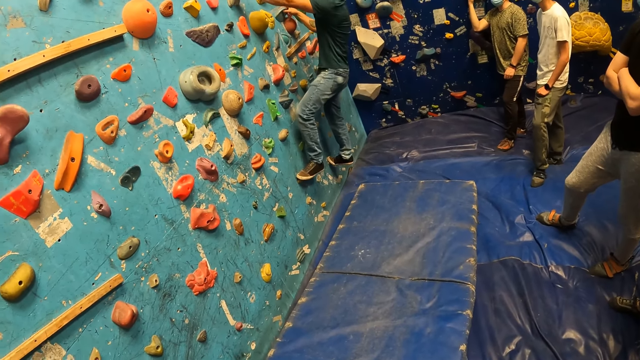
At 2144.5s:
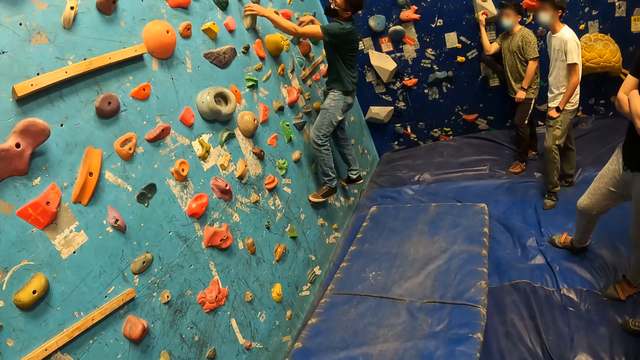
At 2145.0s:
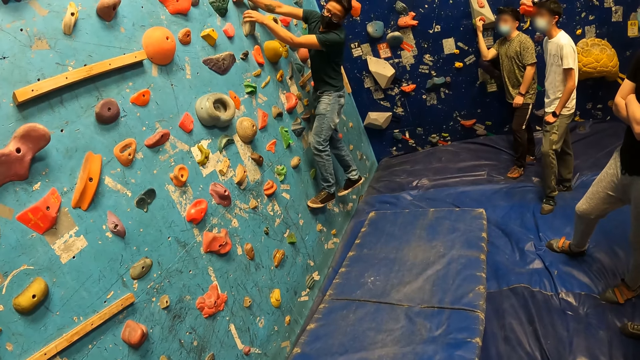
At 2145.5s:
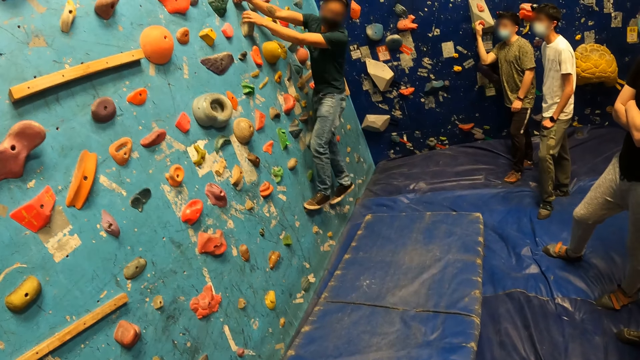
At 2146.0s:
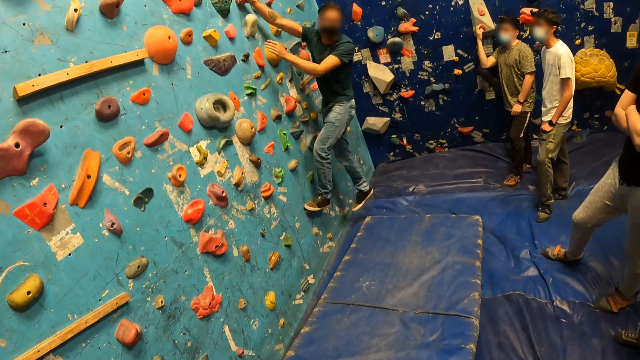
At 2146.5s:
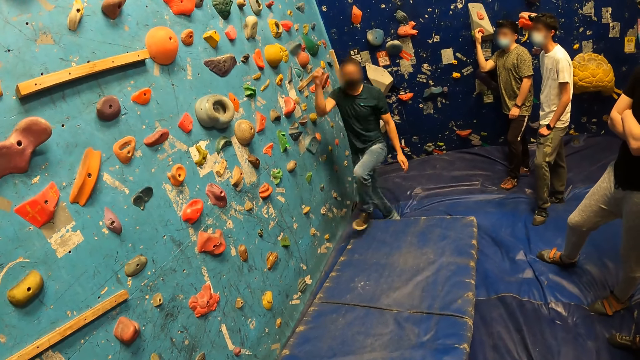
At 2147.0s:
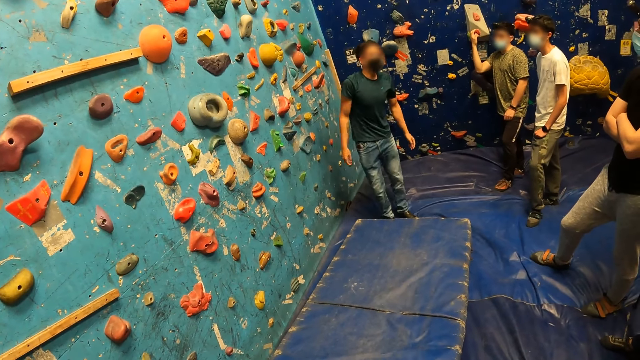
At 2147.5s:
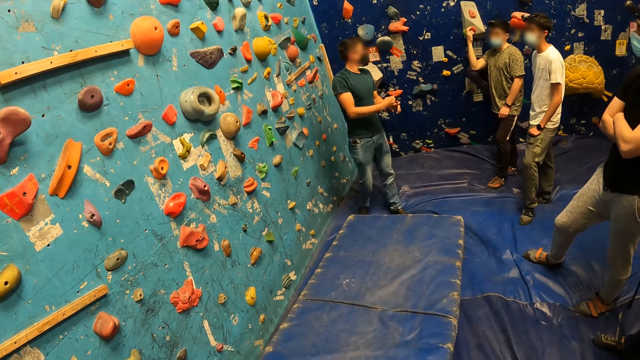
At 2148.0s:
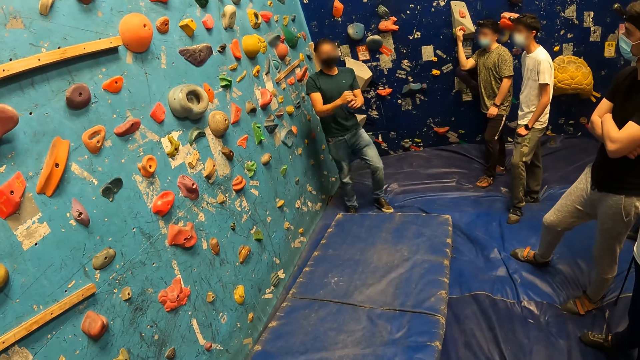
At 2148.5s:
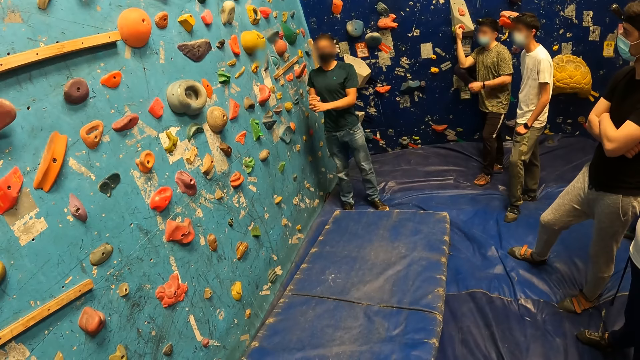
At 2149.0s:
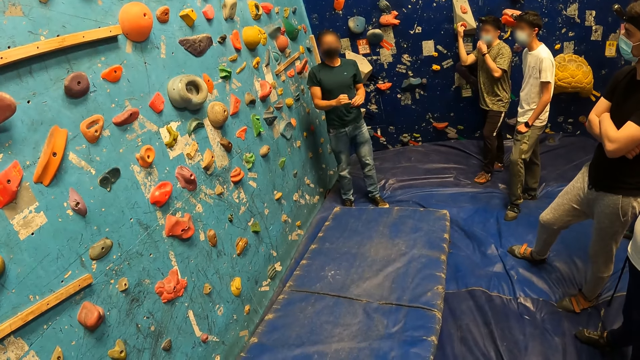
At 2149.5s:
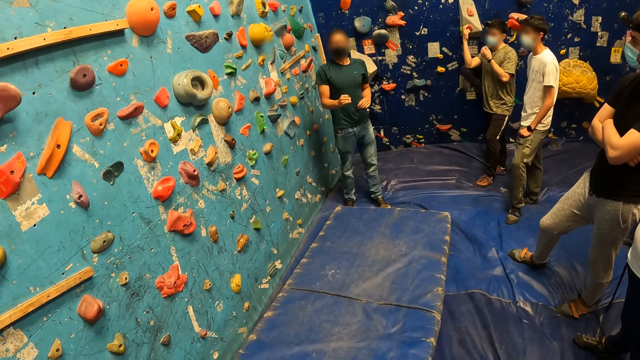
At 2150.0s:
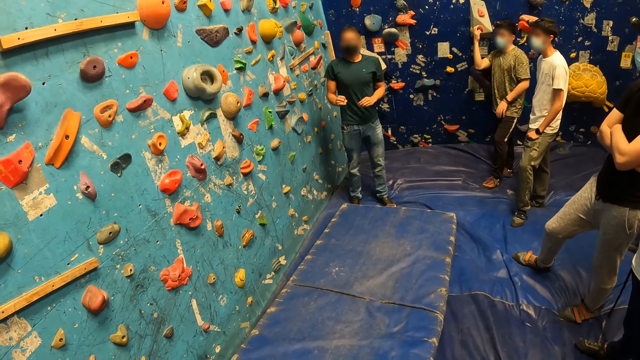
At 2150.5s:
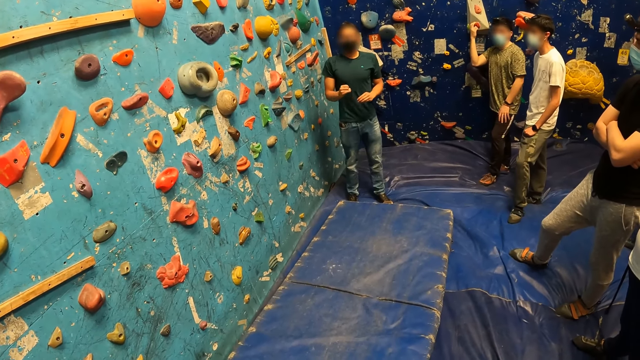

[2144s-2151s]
The bouldering instructor comes down from the bouldering wall.

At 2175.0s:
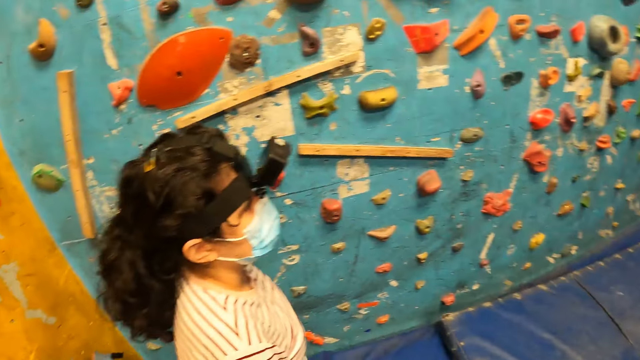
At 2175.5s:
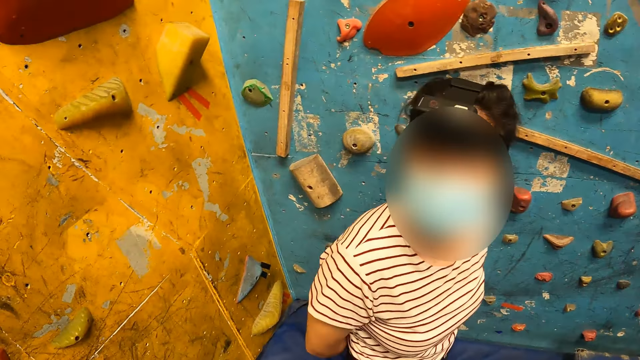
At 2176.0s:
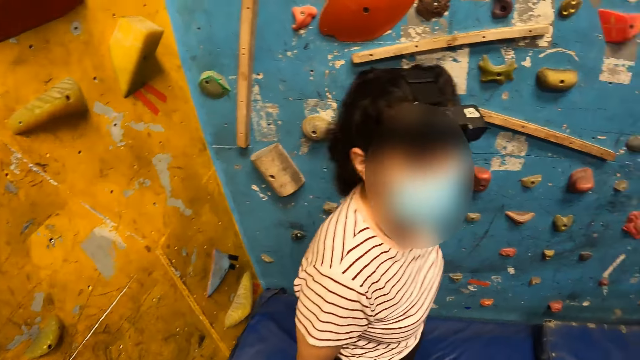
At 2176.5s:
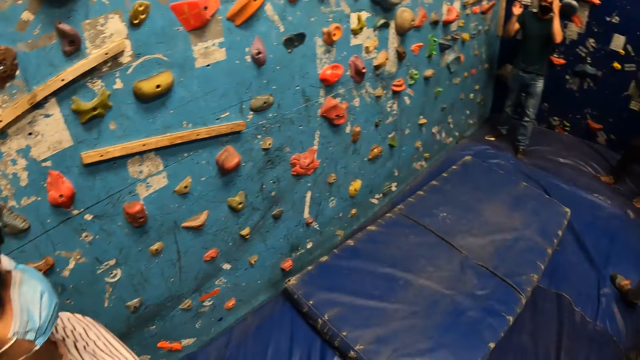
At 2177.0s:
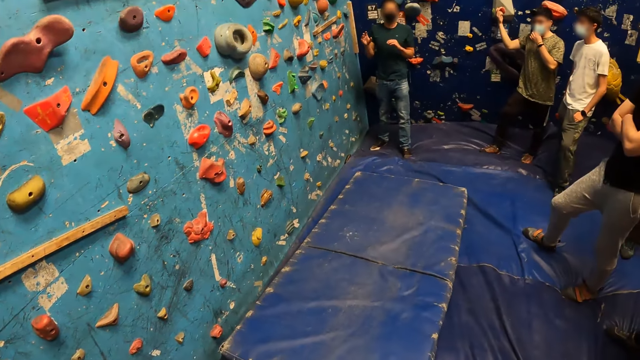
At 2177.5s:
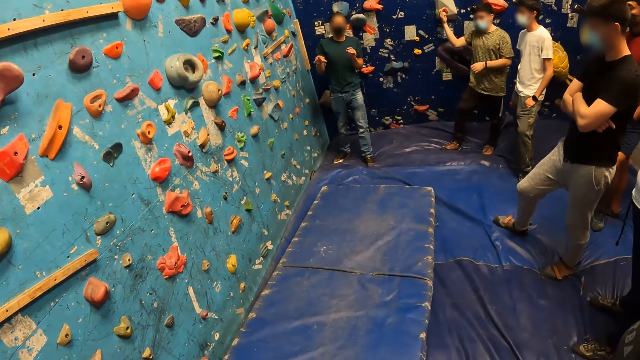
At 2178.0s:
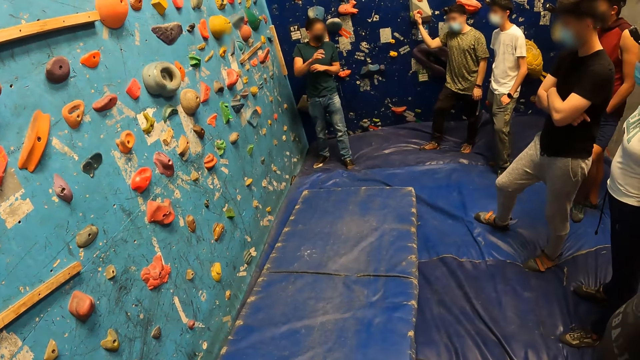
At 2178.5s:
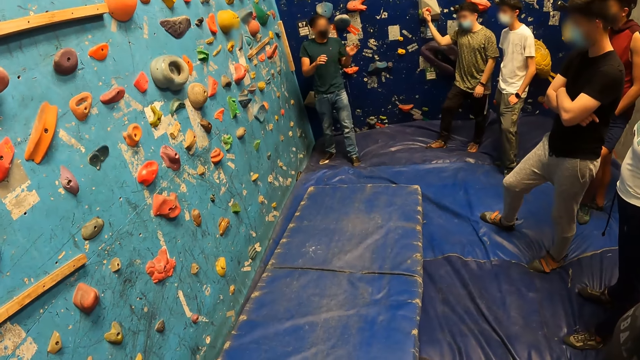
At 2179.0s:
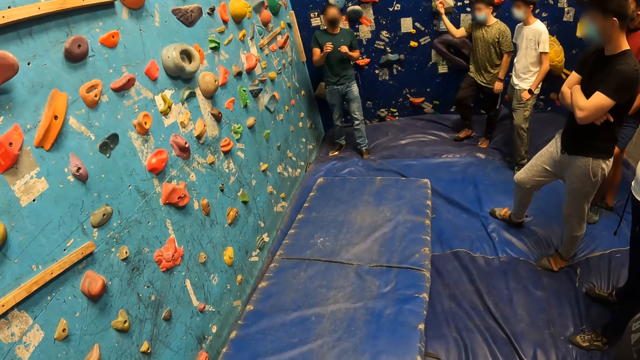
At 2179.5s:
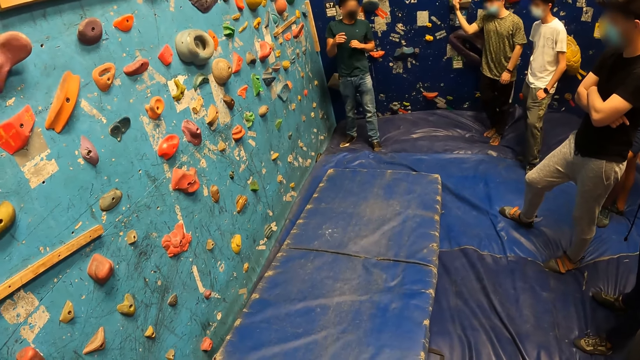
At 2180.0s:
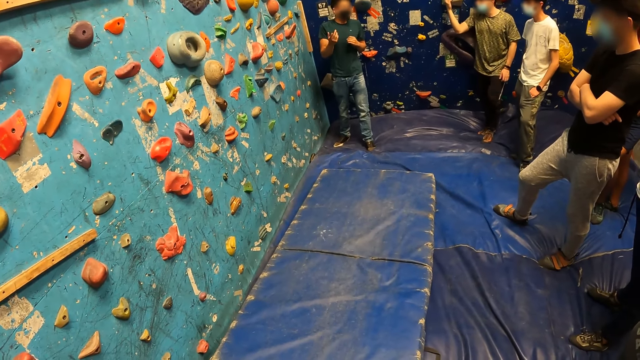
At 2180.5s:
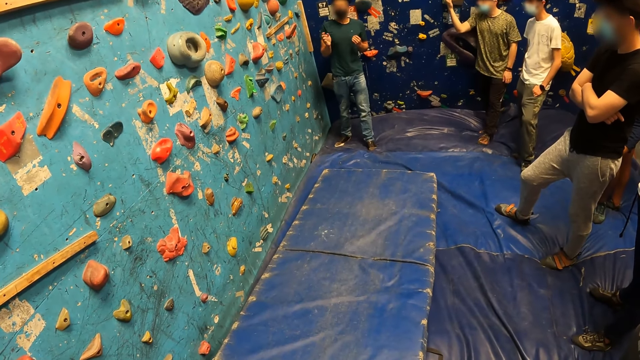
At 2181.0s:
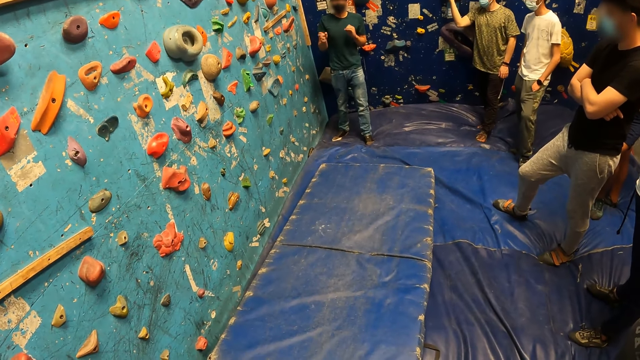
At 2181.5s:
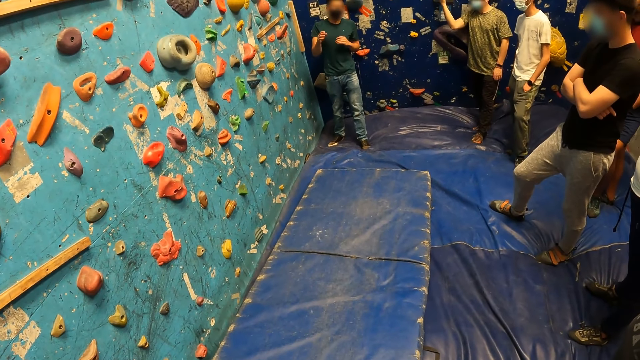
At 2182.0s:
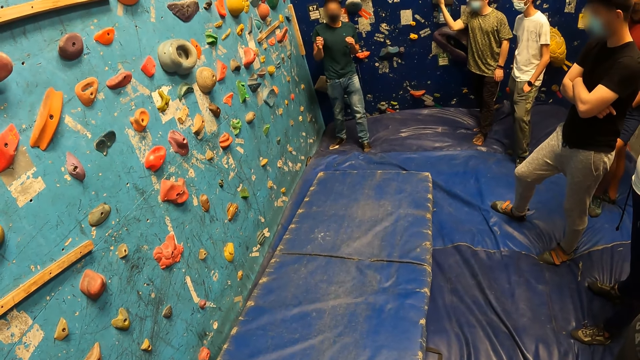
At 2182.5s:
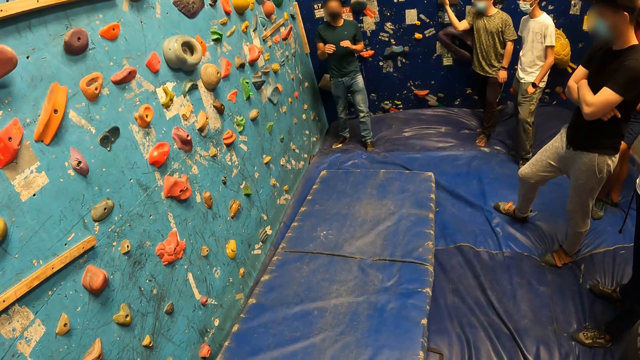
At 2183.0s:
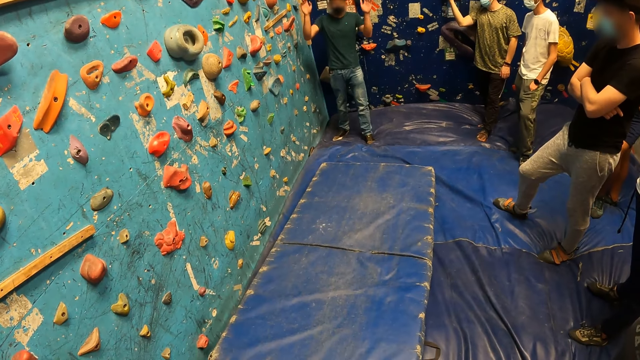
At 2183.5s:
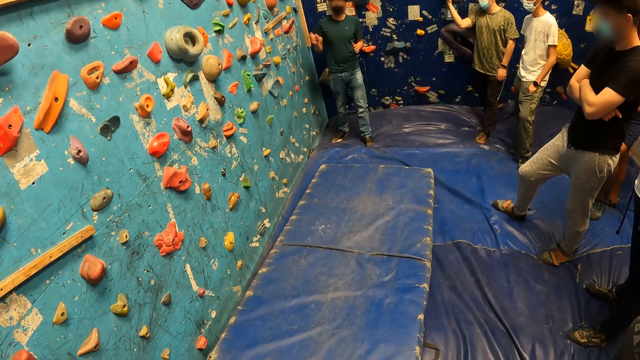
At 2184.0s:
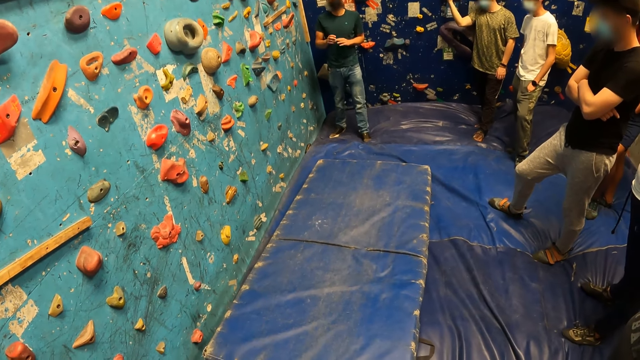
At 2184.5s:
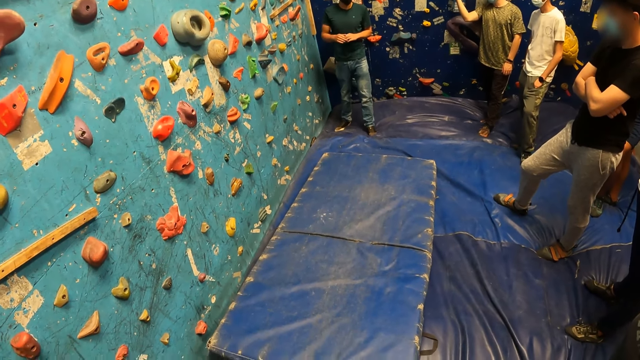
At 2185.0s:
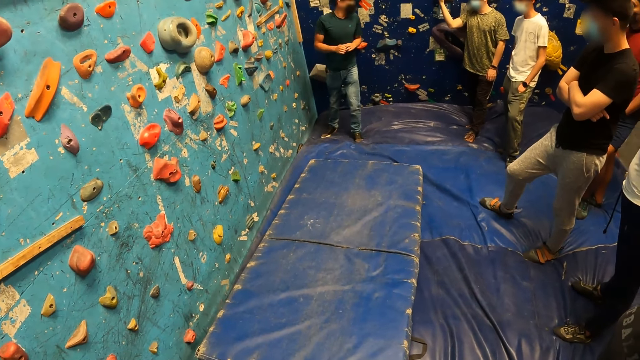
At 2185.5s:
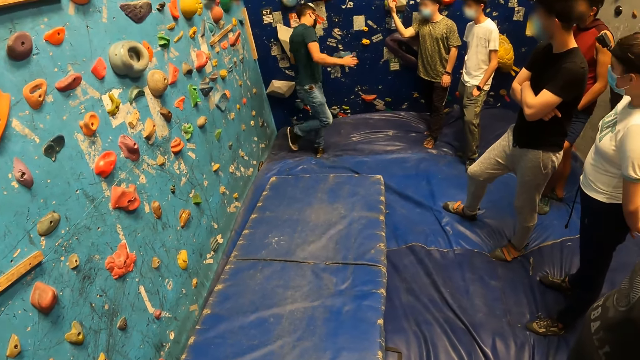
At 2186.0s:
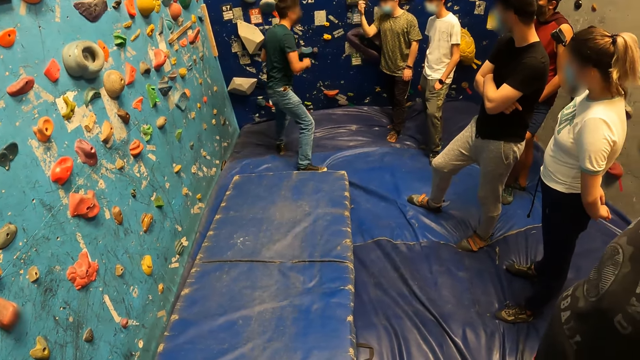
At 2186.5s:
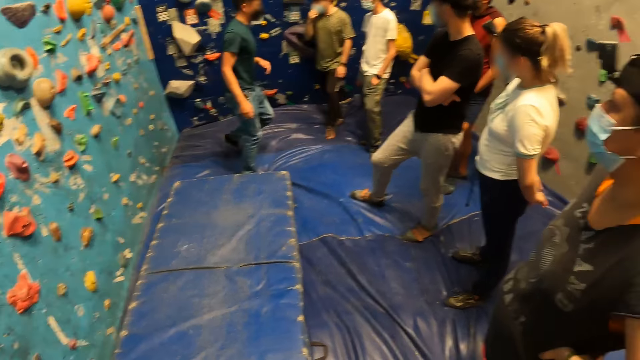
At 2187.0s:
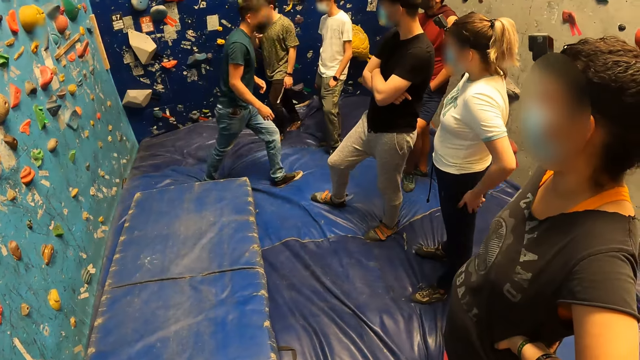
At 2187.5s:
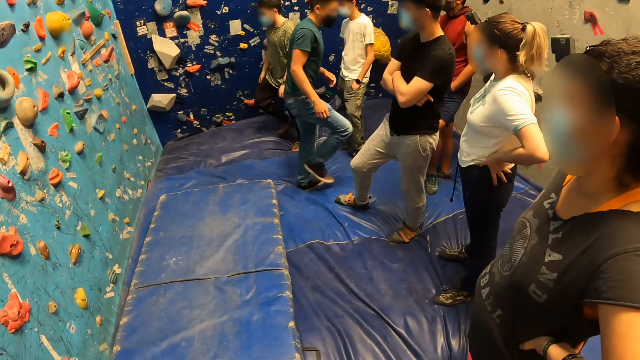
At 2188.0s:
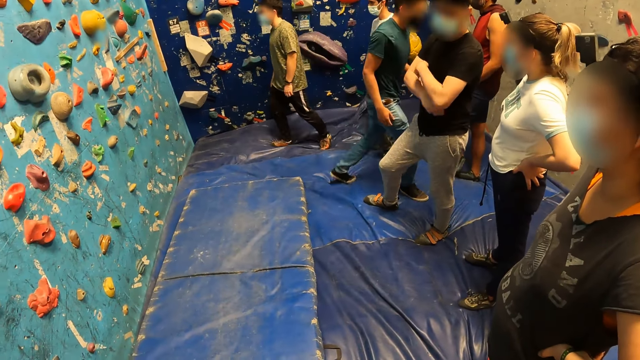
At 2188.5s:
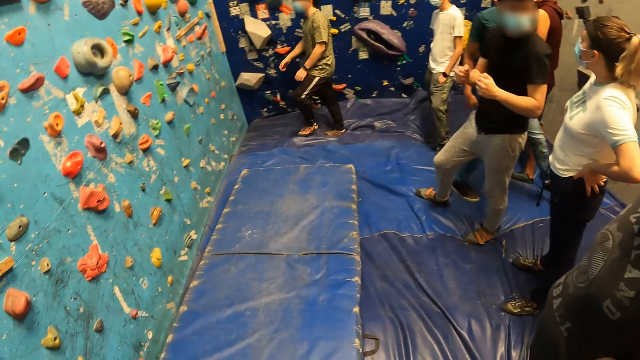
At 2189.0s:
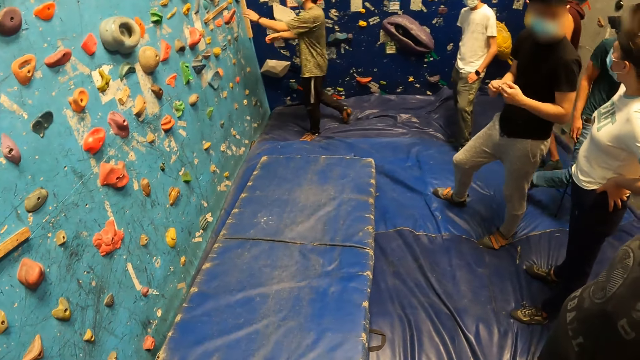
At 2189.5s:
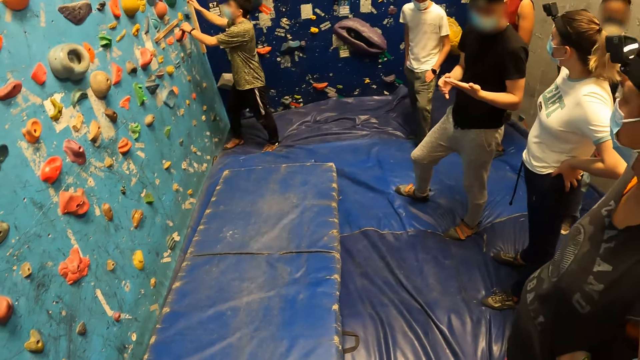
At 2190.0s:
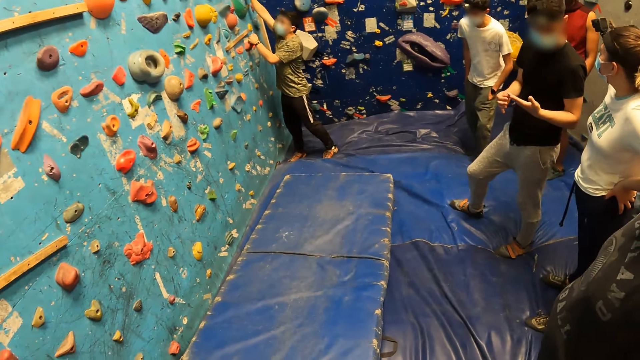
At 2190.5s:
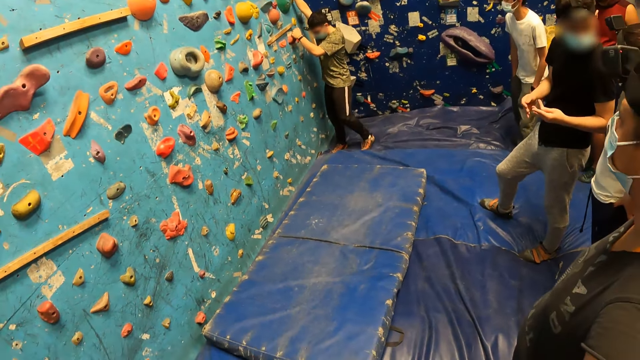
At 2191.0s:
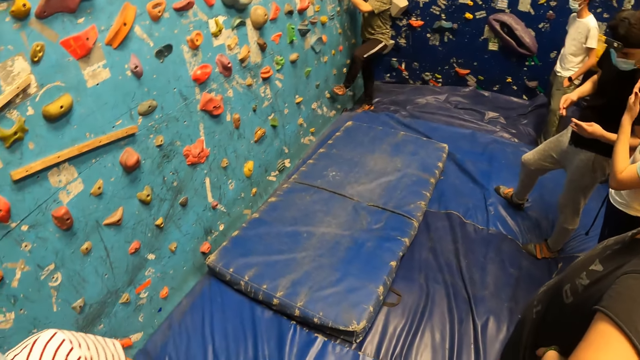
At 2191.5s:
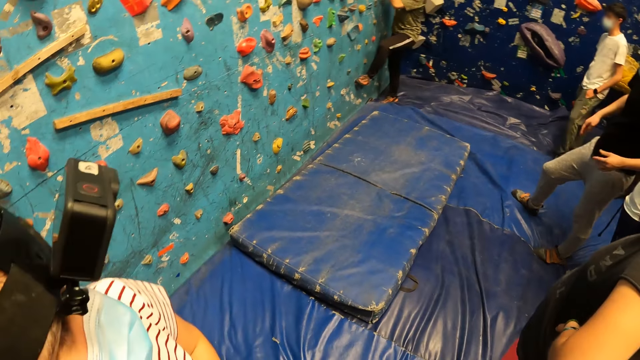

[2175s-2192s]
The boy touches his face mask with his left hand. The boy touches the face mask with his right hand. The boy touches the climbing hold with his left hand. The boy touches a climbing hold with his right hand.
